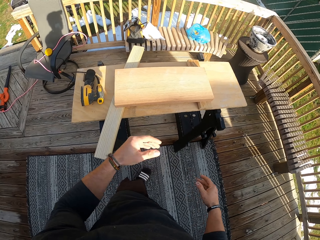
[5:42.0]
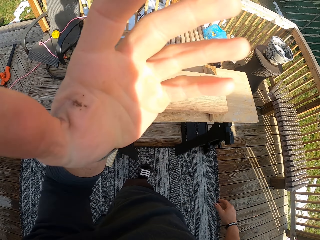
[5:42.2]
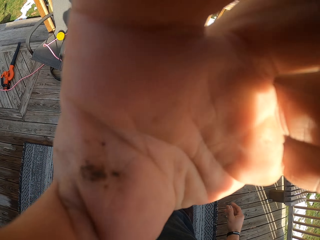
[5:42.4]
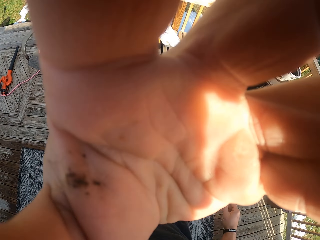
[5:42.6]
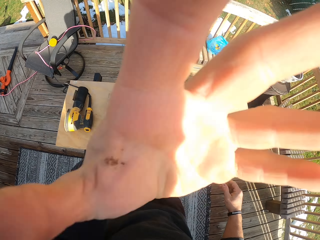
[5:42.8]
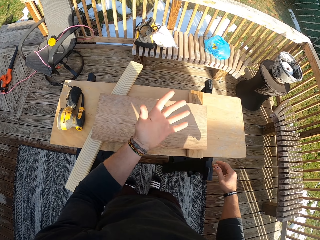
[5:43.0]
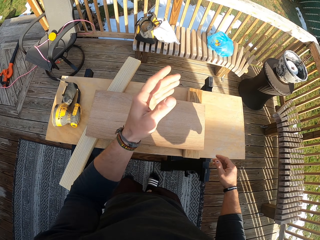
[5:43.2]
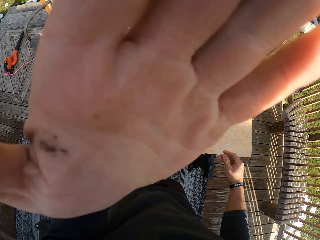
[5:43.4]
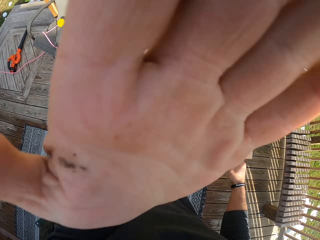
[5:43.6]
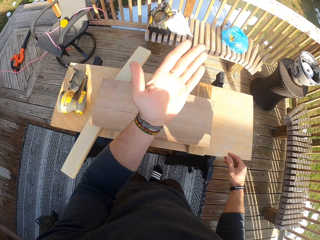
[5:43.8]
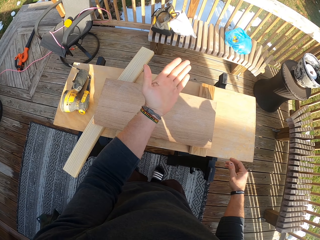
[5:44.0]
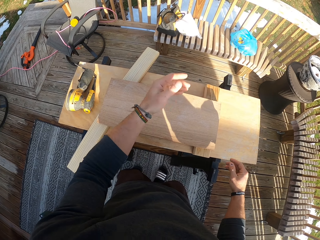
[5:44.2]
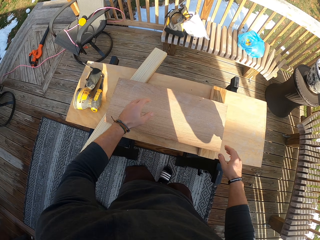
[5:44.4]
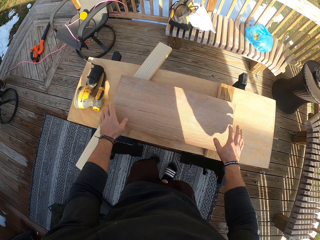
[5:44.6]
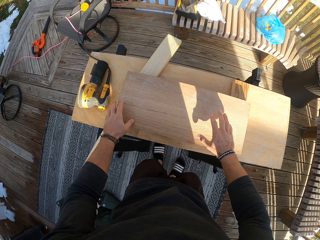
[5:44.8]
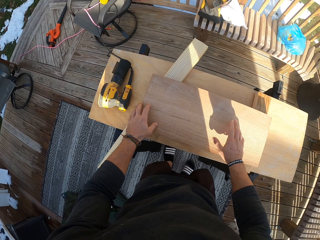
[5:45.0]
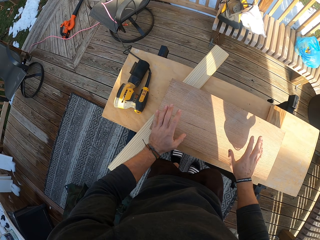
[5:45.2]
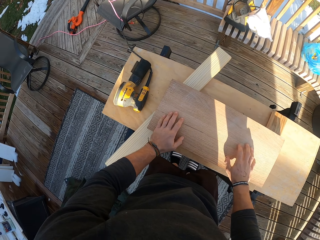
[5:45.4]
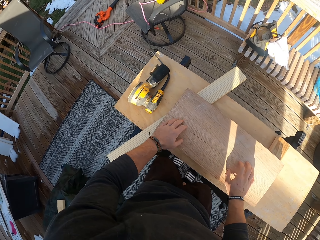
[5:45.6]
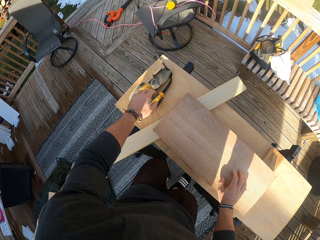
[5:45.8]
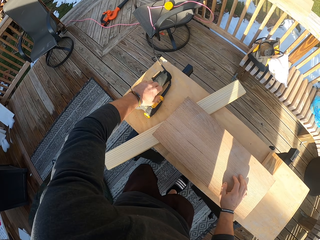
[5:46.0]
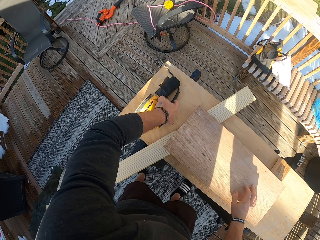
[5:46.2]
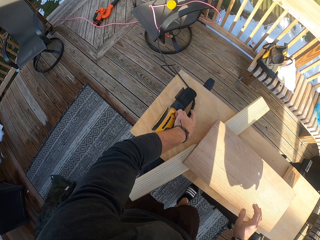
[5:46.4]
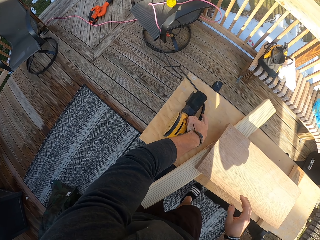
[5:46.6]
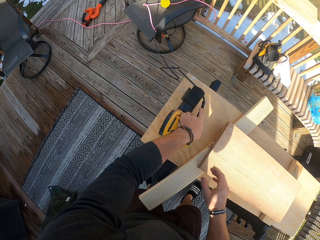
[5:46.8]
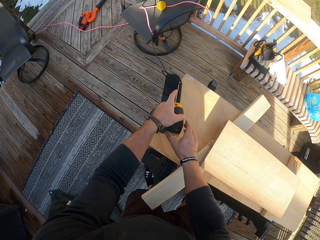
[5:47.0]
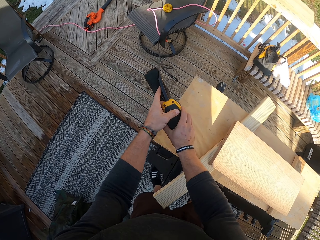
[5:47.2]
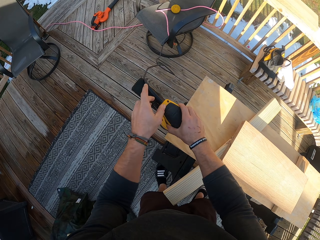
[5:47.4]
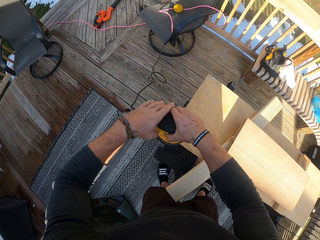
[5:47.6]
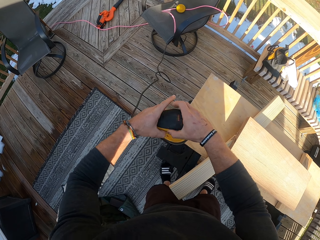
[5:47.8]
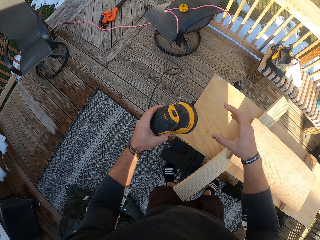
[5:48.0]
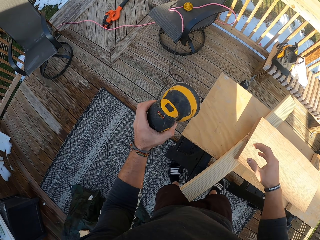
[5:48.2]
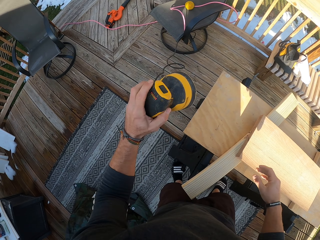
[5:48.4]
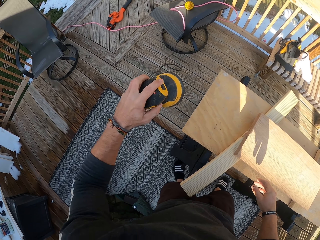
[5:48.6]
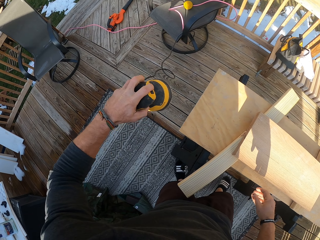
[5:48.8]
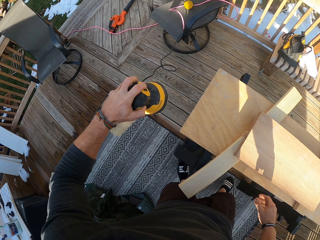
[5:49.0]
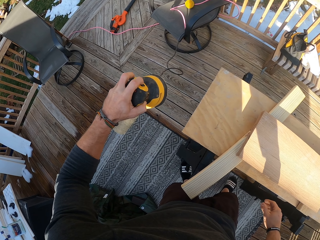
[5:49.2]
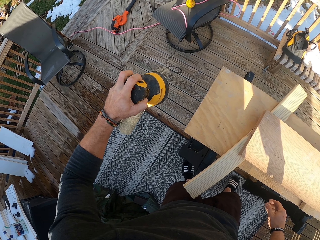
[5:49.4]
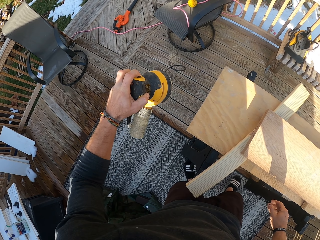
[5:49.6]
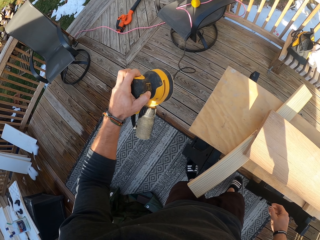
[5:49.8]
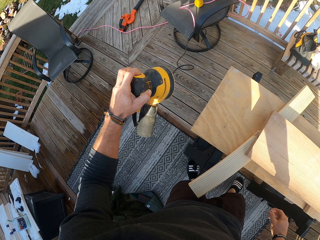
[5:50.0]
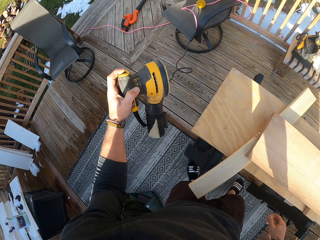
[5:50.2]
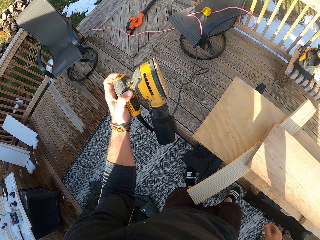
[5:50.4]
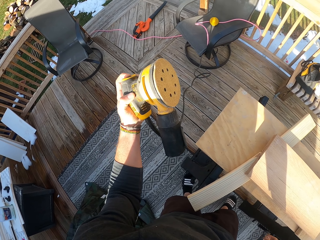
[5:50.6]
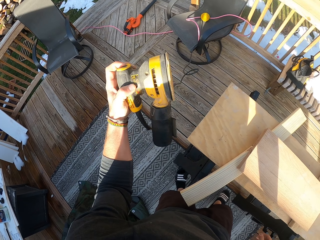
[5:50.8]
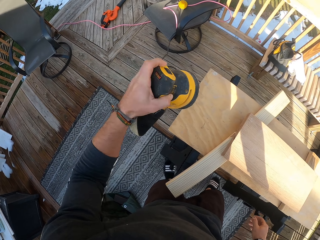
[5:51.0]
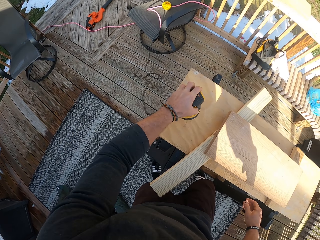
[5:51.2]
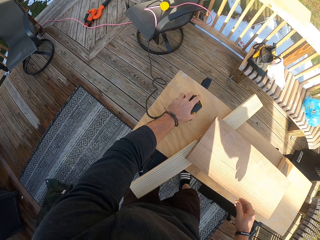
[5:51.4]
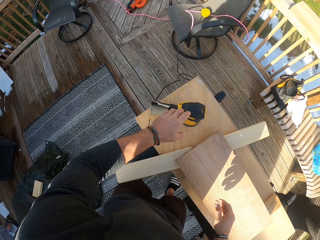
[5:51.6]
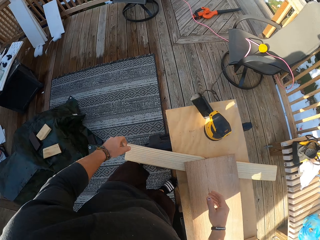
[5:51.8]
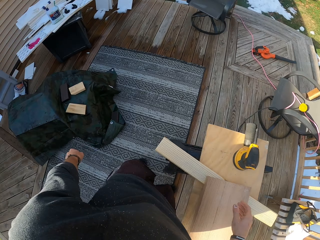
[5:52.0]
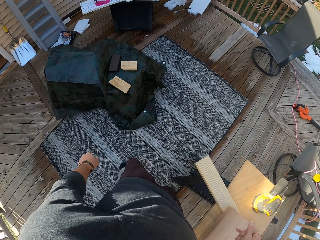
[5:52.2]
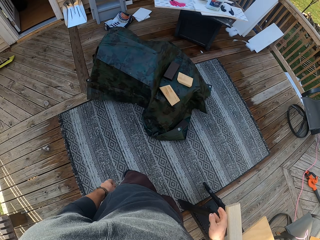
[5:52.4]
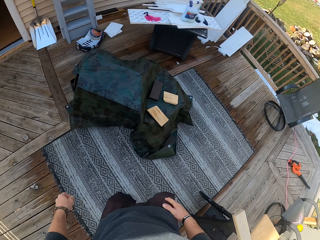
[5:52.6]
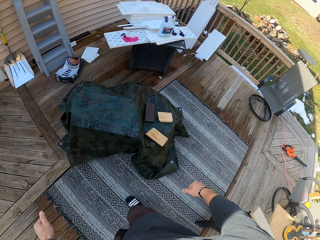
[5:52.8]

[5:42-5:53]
The camera wearer puts his hands on the plank on the table. He holds the wood. He takes up the sander on the table with his left hand. He holds the sander with both hands. He holds the sander with his left hand. He drops the sander. He keeps the sander on the table with his left hand.

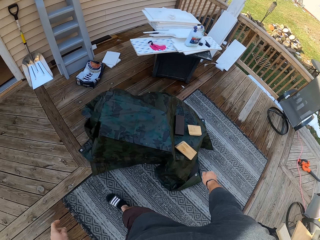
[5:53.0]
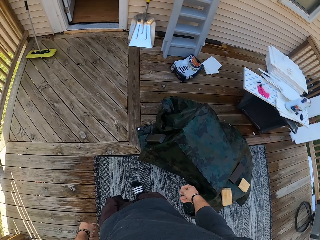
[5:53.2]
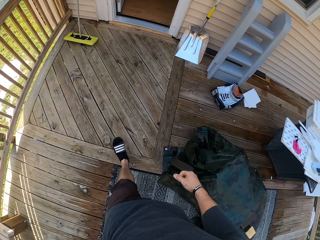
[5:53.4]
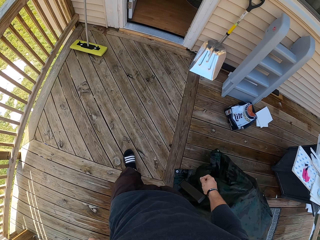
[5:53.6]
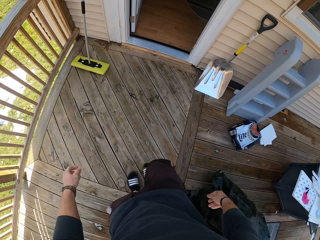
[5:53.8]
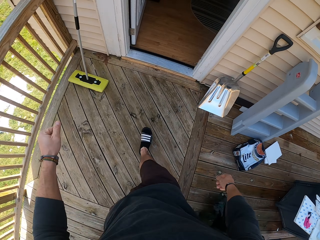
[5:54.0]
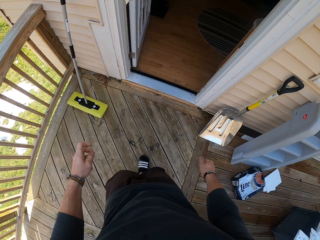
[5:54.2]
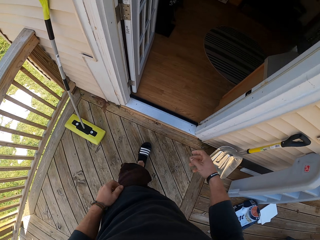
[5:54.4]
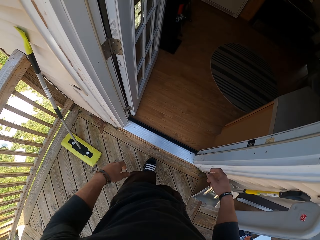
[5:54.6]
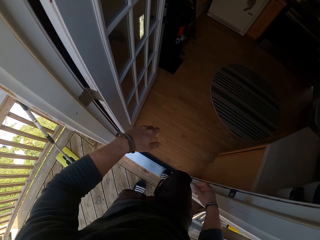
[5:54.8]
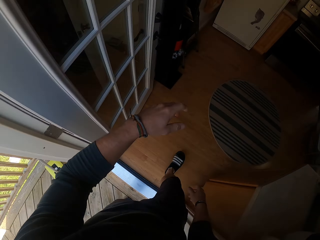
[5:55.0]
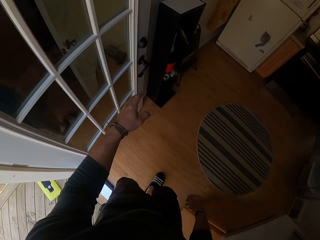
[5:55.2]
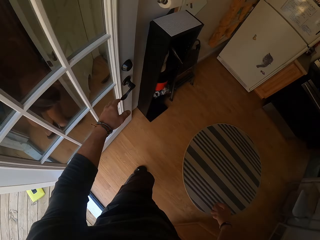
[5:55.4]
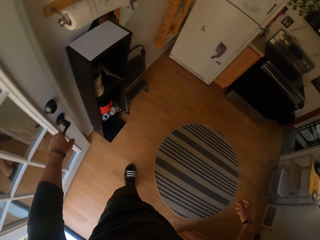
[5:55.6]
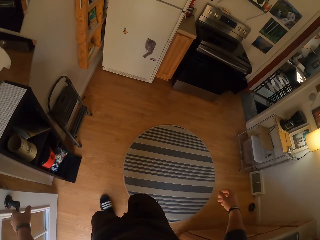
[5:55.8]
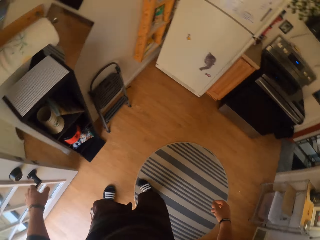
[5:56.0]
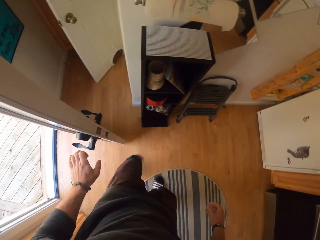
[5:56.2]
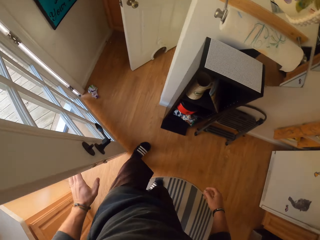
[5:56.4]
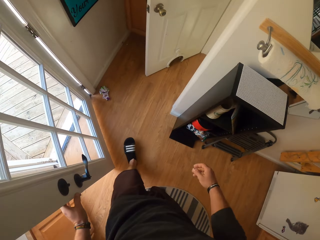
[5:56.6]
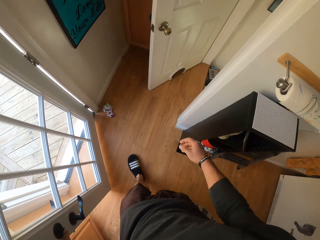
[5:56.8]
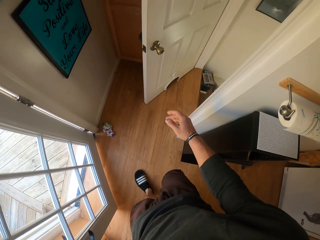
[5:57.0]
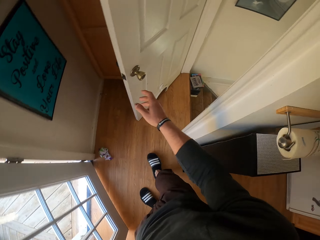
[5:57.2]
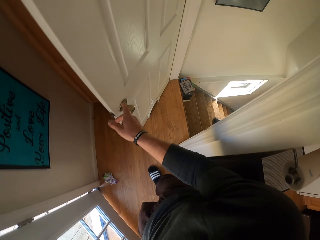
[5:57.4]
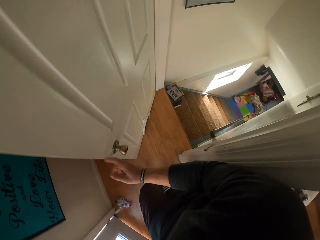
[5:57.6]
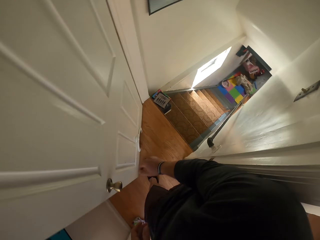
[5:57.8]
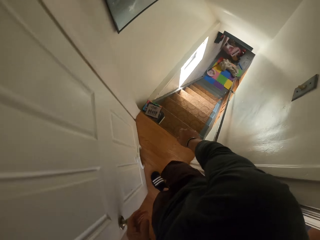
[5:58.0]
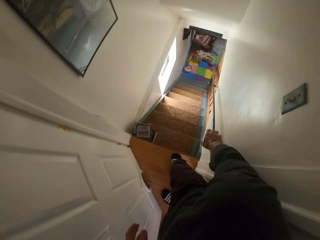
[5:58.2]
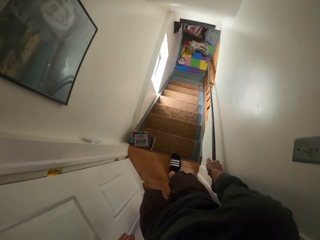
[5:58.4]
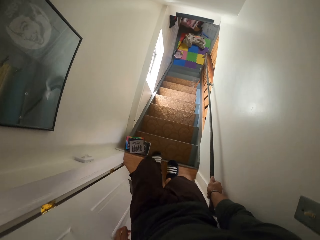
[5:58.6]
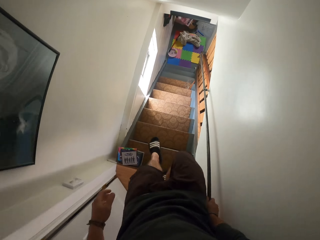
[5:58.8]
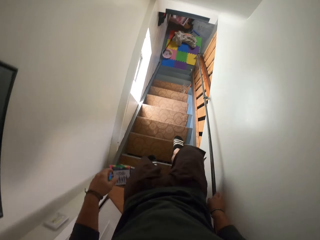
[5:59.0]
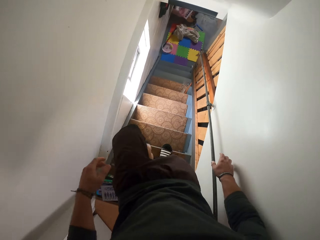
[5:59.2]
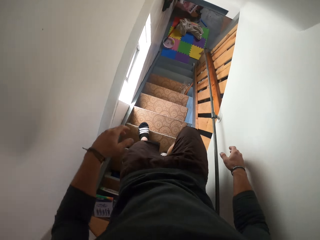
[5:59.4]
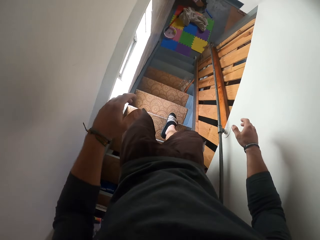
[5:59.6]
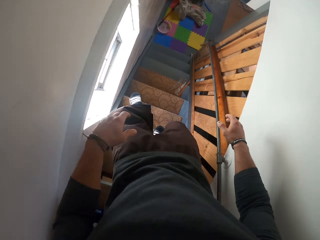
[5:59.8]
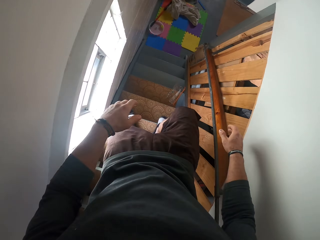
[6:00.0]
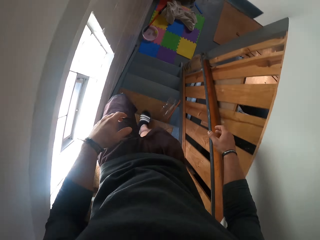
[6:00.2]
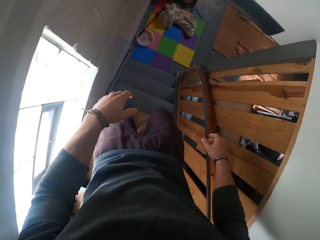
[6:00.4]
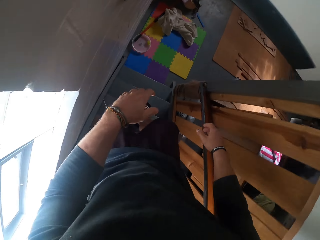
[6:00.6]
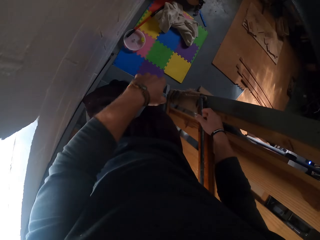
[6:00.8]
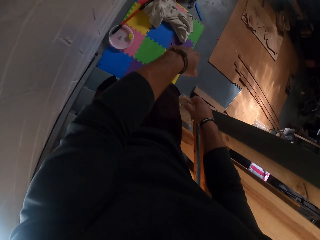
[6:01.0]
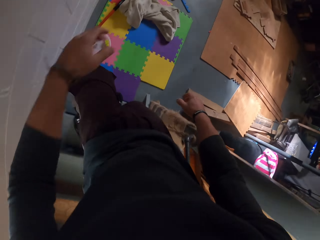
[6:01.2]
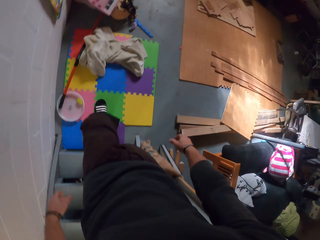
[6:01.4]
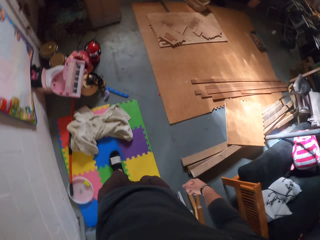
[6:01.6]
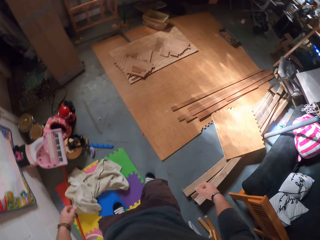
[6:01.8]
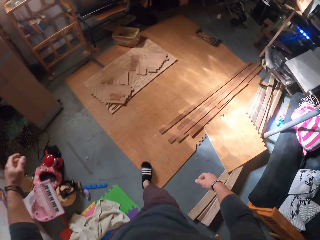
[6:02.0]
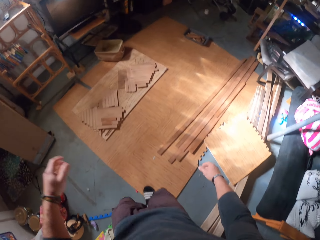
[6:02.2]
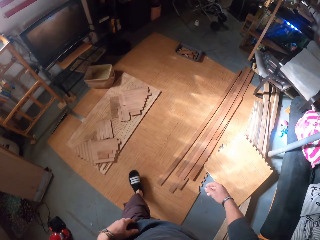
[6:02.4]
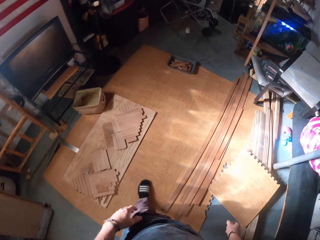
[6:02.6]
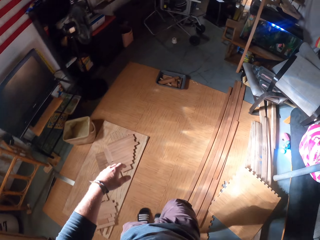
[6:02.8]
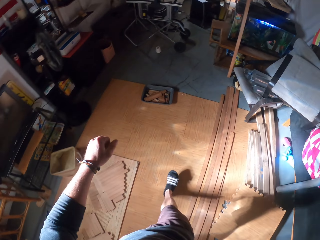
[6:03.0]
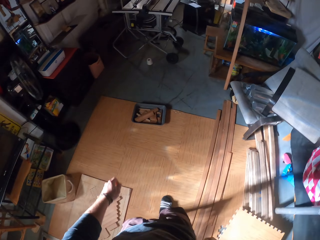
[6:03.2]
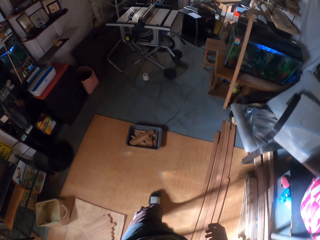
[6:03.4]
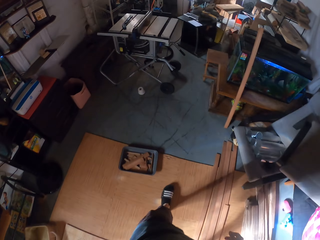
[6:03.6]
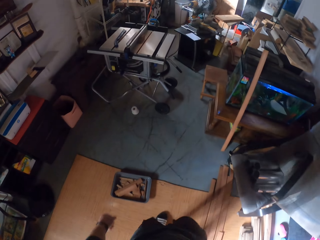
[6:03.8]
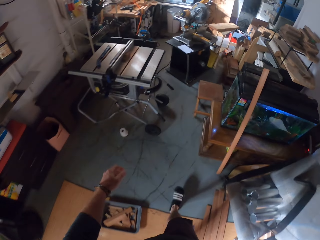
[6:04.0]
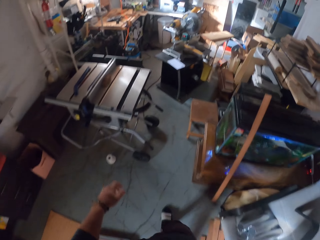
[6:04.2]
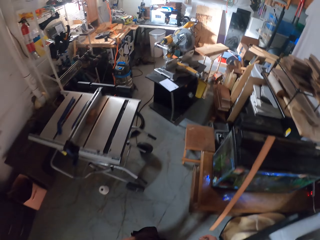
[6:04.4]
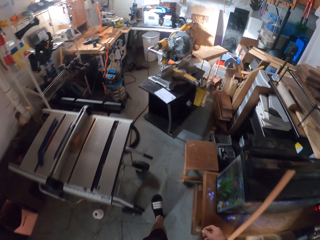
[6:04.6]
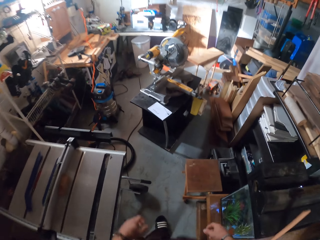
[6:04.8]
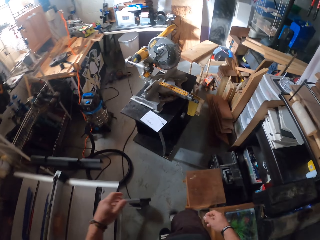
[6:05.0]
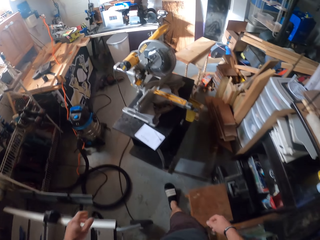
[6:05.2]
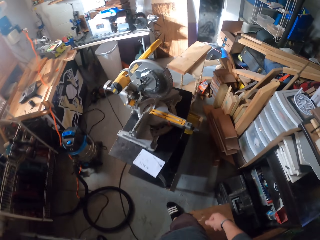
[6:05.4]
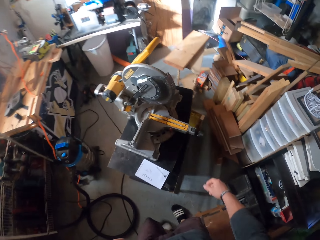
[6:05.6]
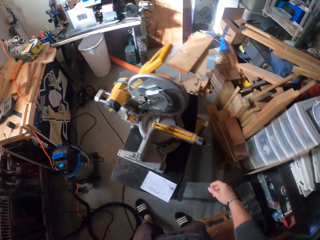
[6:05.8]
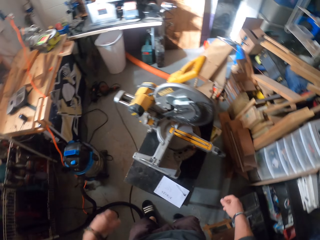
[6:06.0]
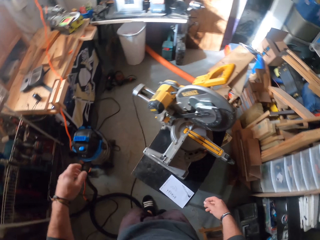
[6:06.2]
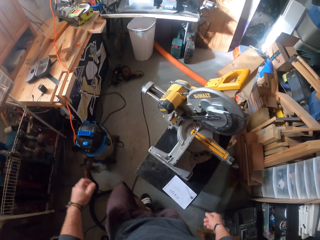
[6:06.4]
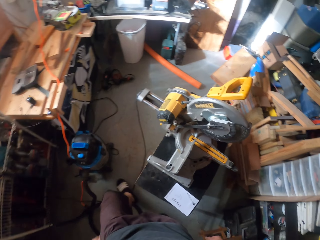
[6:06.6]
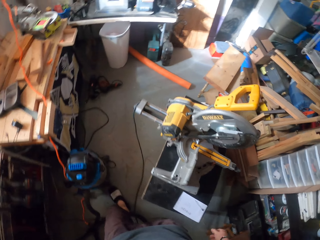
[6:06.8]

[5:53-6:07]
The camera wearer walks into the apartment. He pushes a handle in a door in the apartment with his left hand. He pulls the door. He touches the door with his right hand. He walks down a staircase into a workstation.
